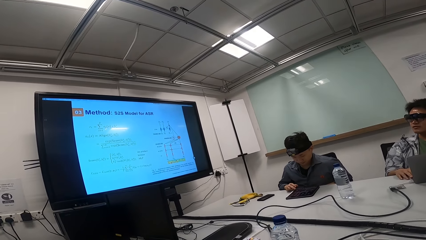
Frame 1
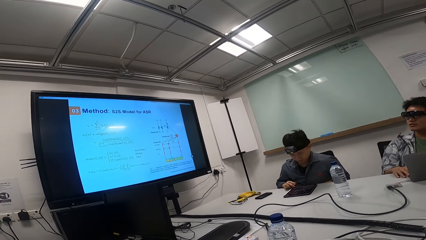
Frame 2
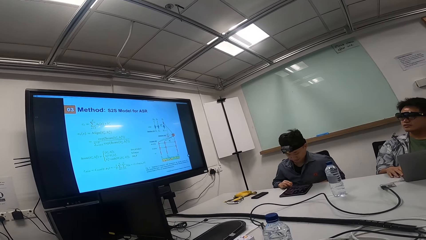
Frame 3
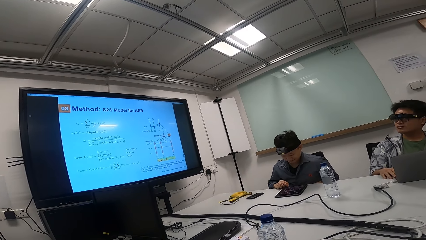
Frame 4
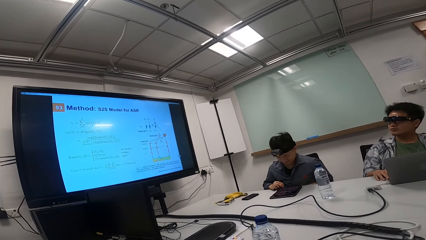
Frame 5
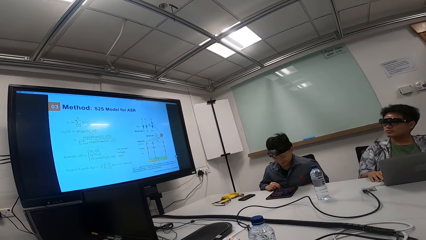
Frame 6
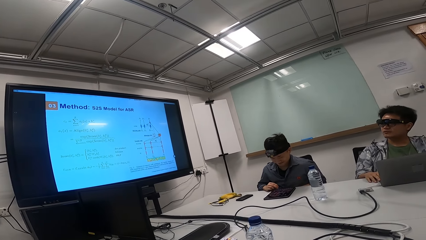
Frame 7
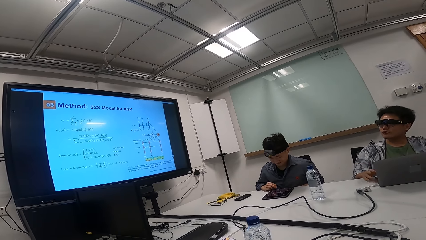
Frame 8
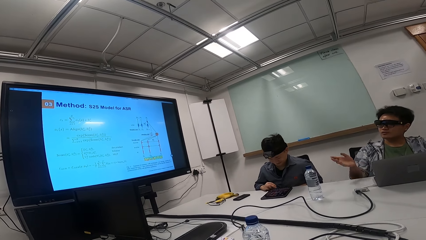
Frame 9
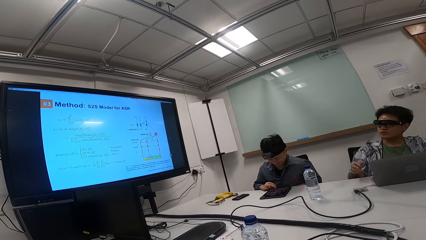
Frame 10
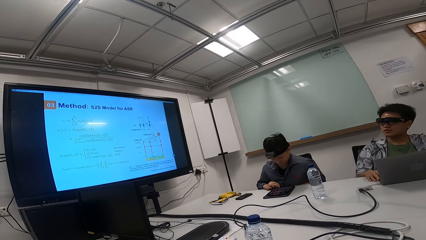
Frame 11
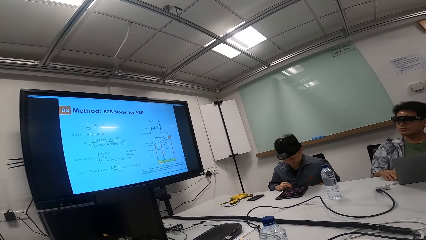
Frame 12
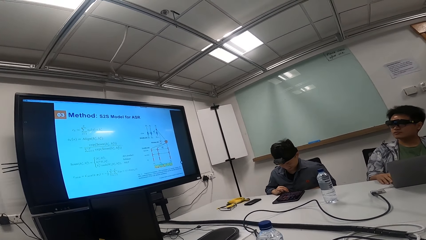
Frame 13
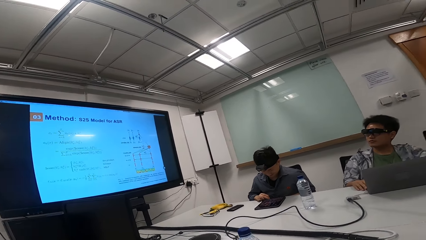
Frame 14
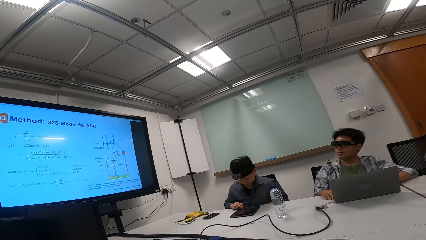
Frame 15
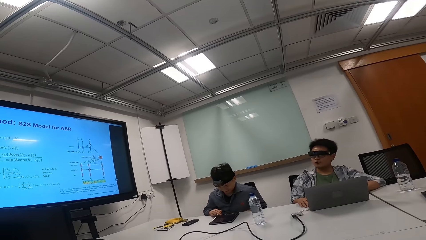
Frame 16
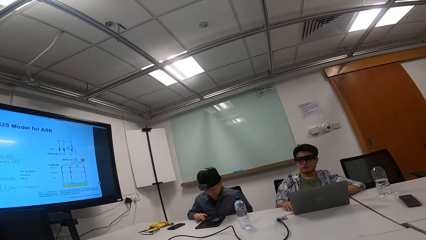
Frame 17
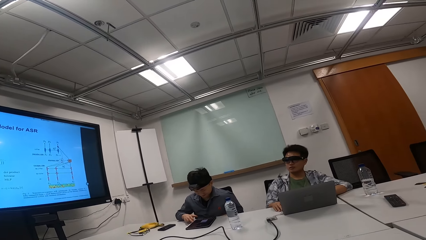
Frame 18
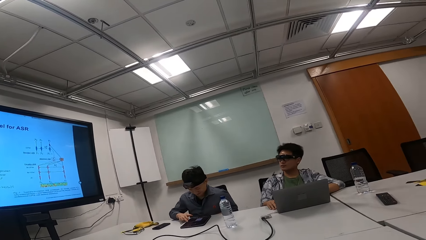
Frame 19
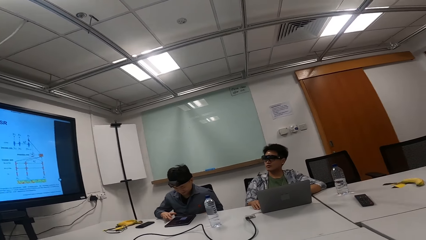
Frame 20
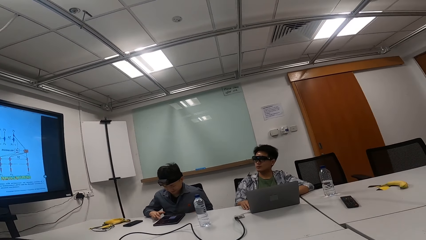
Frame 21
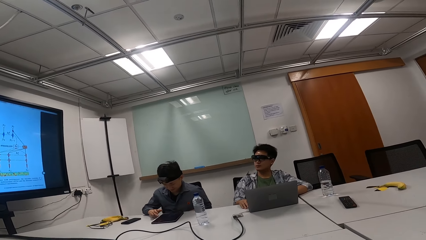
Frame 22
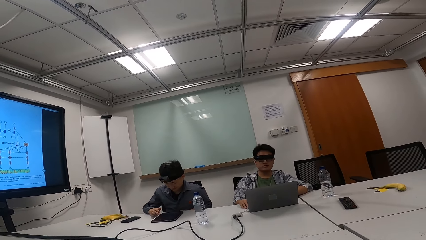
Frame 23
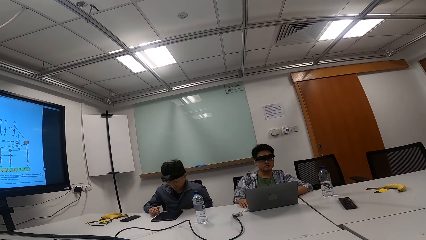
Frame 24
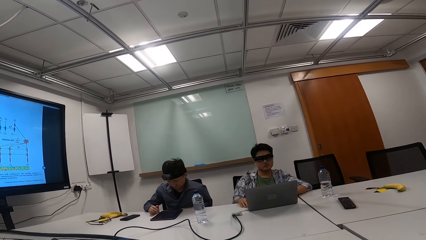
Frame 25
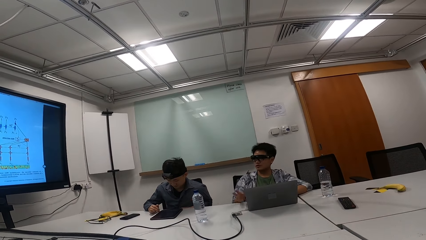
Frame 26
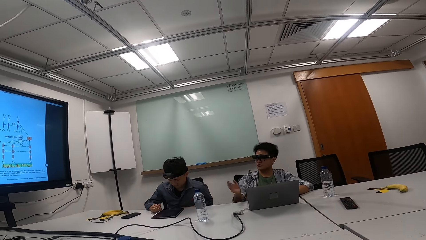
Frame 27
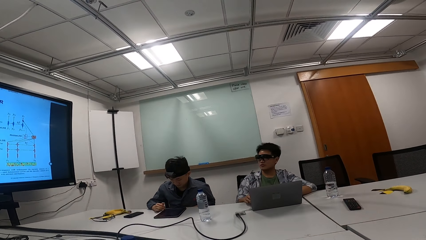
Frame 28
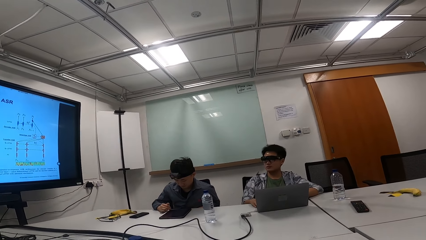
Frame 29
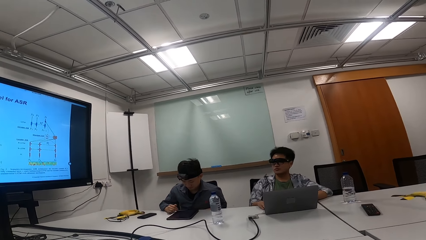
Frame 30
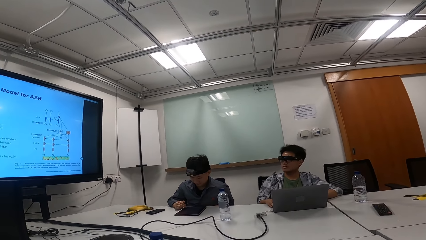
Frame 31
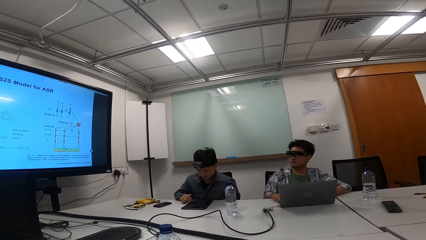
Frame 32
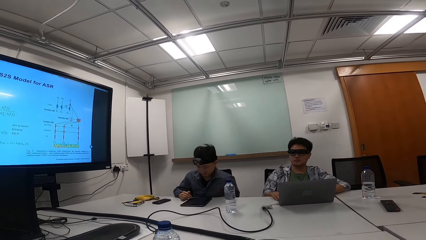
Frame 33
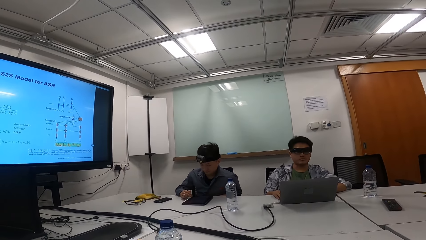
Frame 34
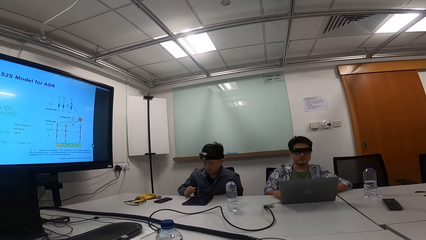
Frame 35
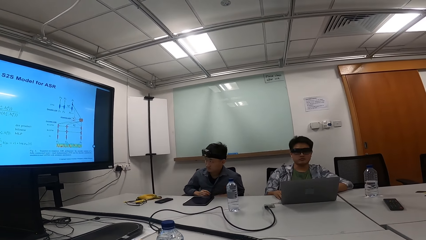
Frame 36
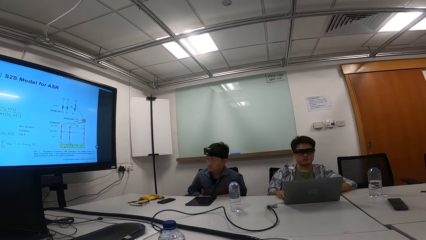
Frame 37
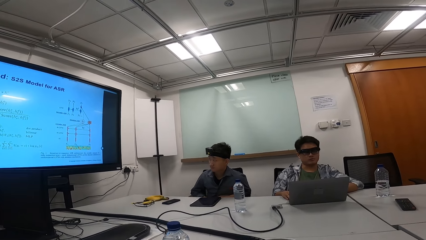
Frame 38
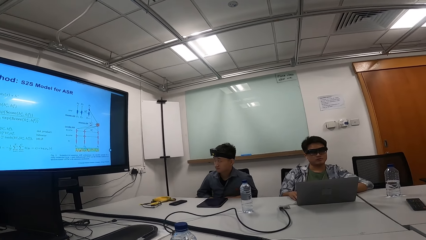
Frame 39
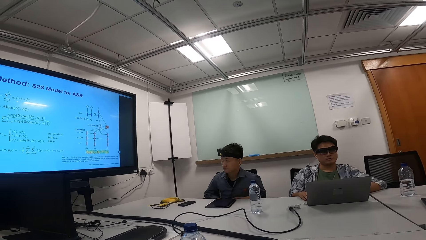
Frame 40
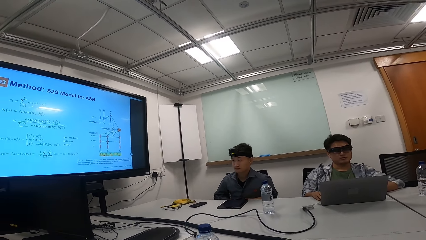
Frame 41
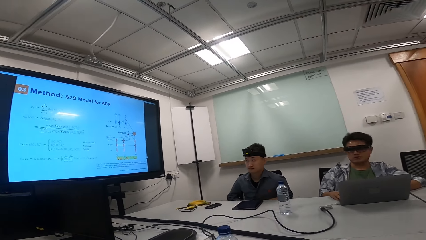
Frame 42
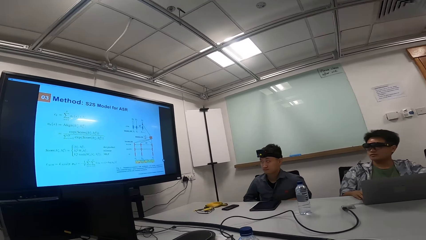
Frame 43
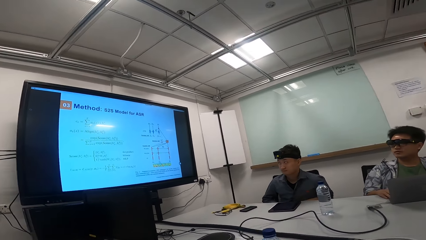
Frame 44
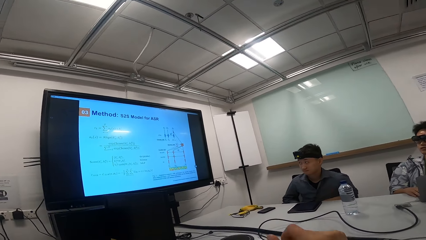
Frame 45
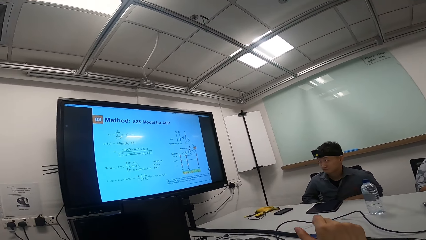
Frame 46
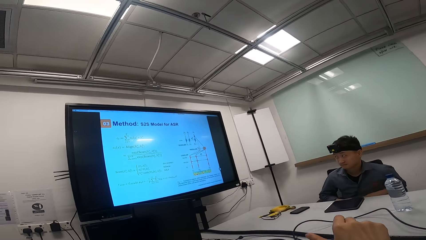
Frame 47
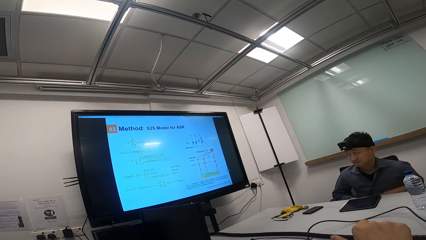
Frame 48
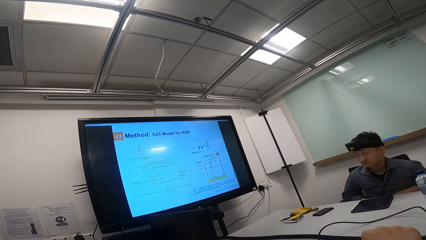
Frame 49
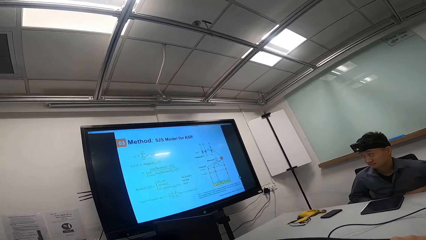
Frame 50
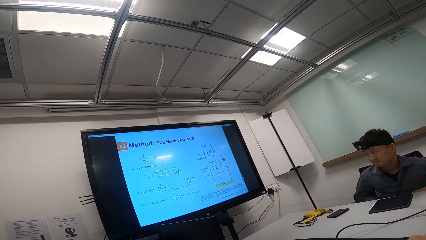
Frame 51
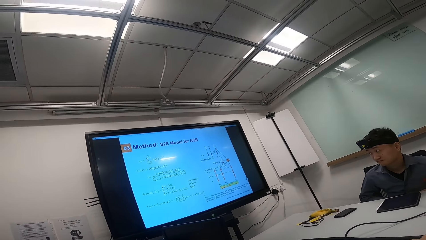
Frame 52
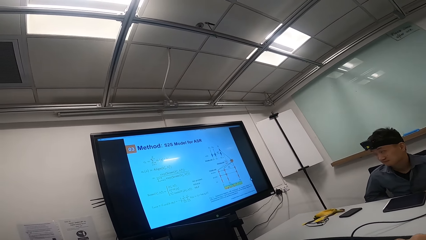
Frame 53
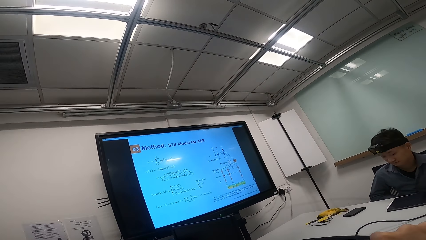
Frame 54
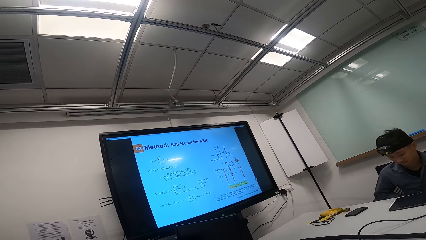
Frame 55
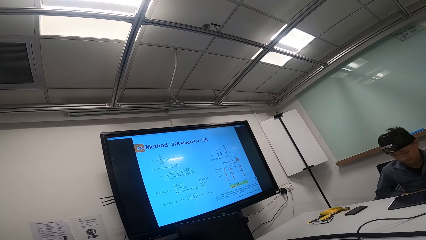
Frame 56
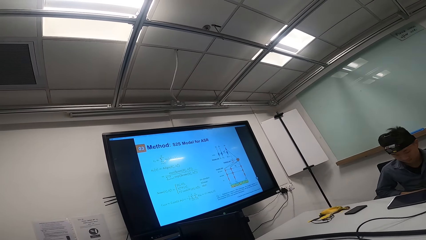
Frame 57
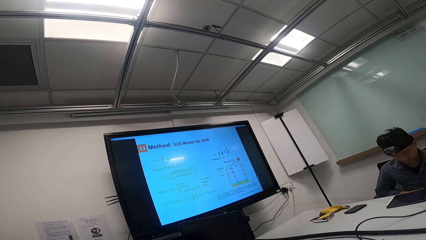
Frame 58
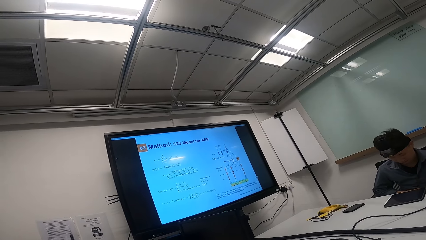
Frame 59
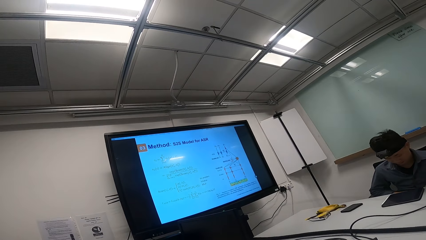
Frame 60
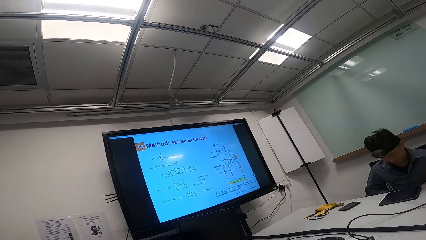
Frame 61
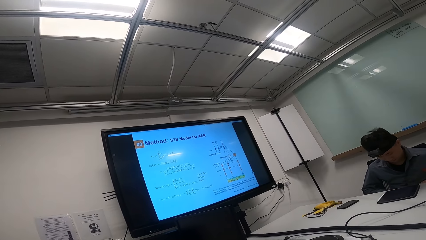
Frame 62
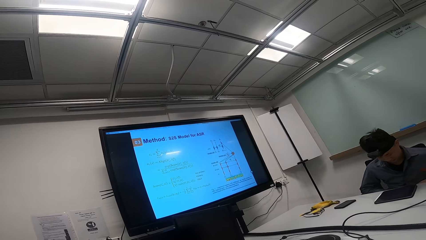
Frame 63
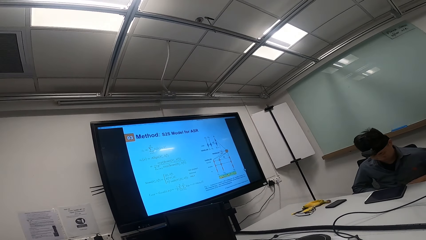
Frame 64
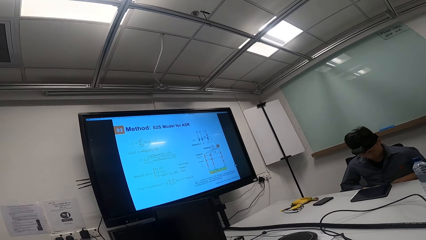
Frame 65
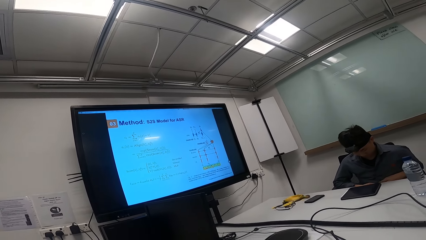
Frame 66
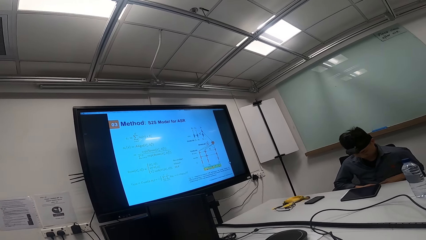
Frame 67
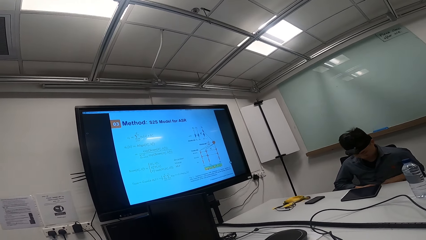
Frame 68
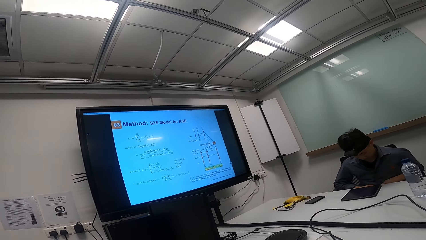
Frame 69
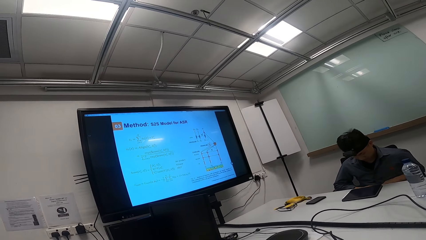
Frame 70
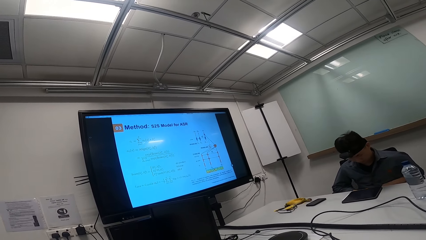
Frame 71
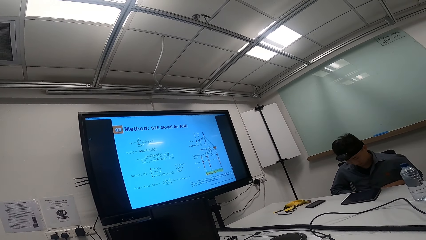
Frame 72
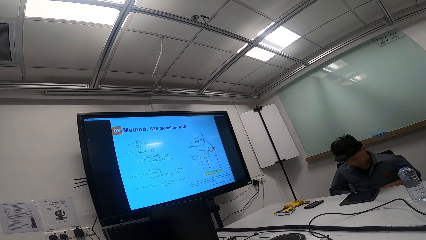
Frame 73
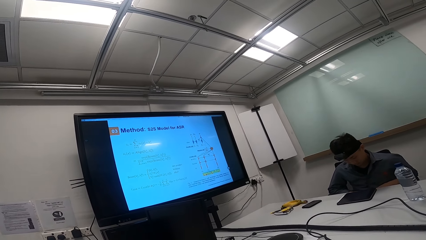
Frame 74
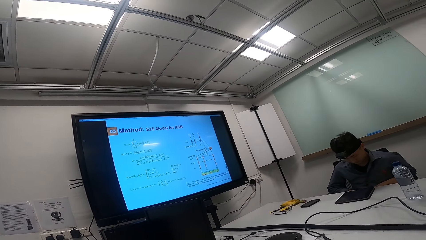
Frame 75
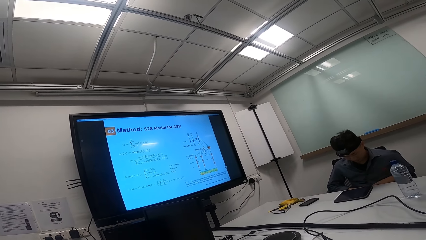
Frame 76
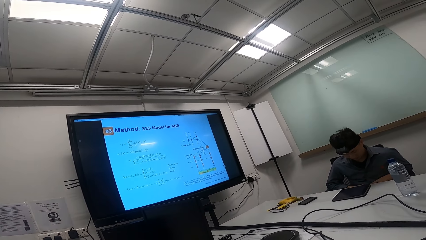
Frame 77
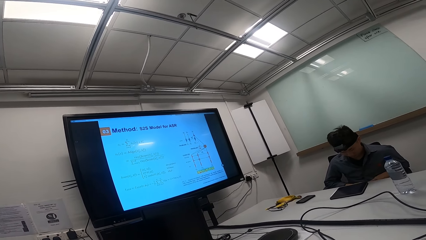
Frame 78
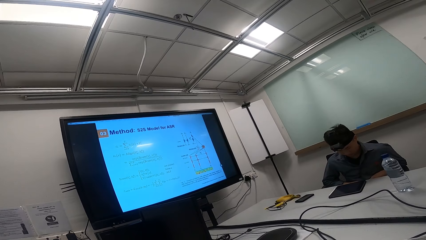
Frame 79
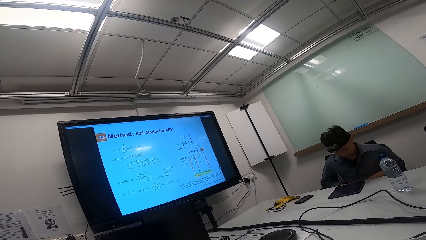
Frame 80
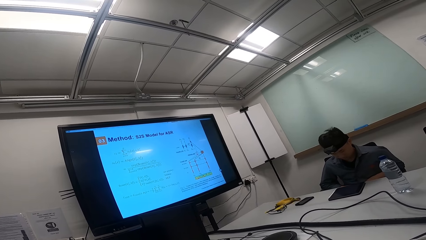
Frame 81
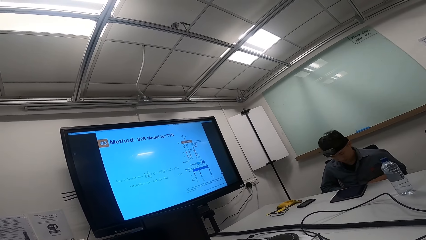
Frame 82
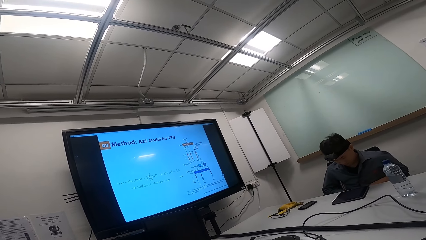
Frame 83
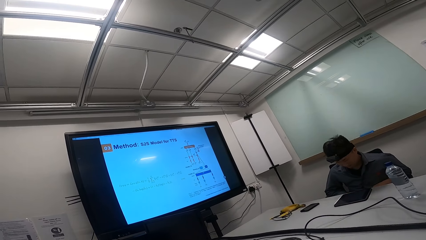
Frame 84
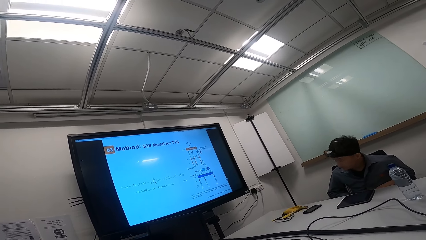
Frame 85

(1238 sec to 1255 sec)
The camera wearer looks at the television. A person operates the tablet with the right hand. Another person gestures with the right hand. The first person removes his hand from the tablet. The first person looks at the screen. The camera wearer looks at the television. The first person looks down. The first person swings on the chair.
